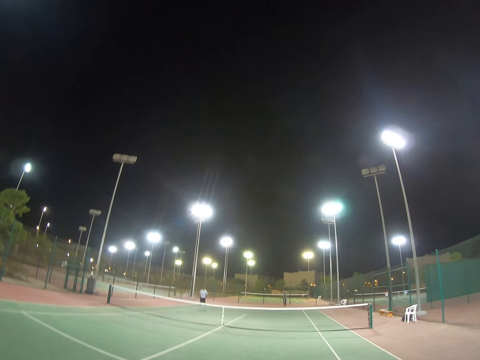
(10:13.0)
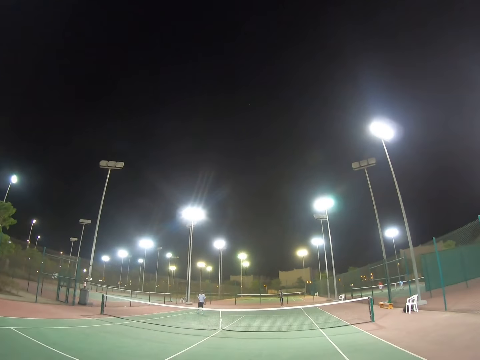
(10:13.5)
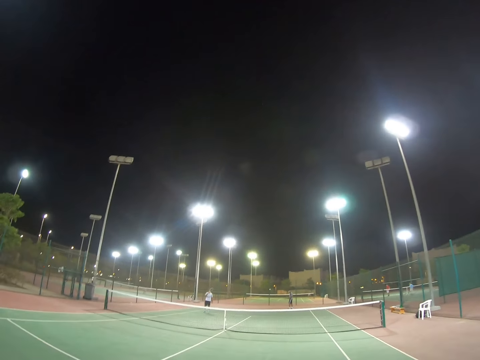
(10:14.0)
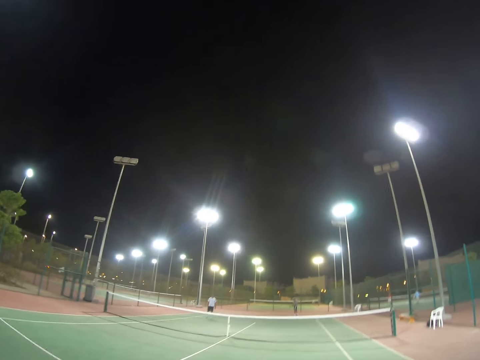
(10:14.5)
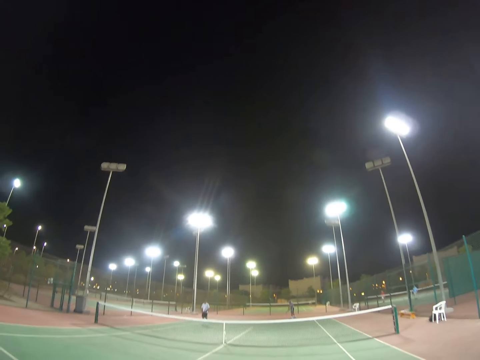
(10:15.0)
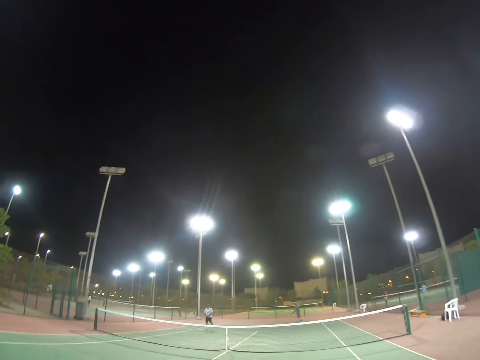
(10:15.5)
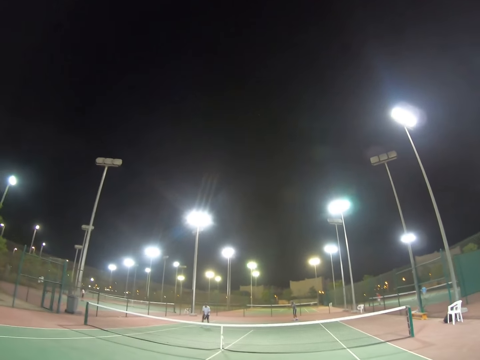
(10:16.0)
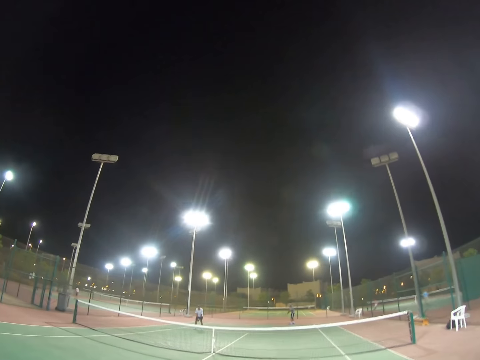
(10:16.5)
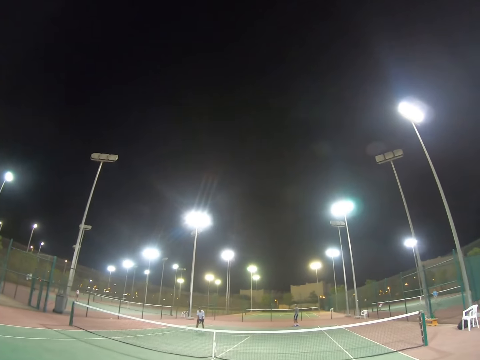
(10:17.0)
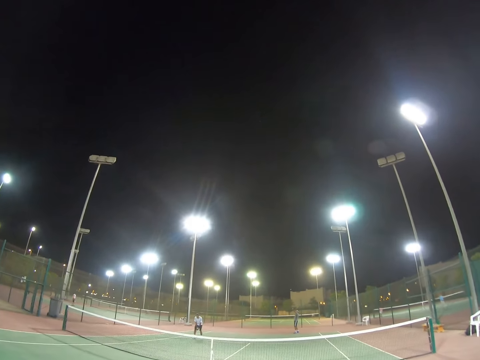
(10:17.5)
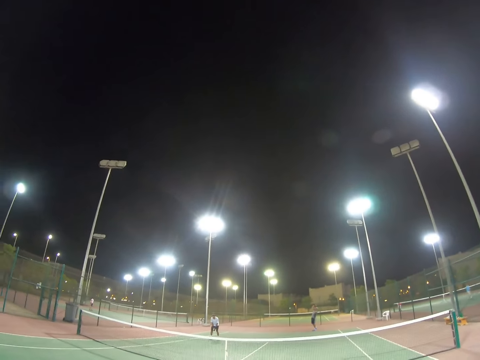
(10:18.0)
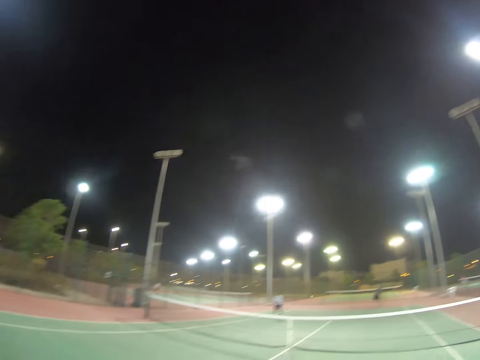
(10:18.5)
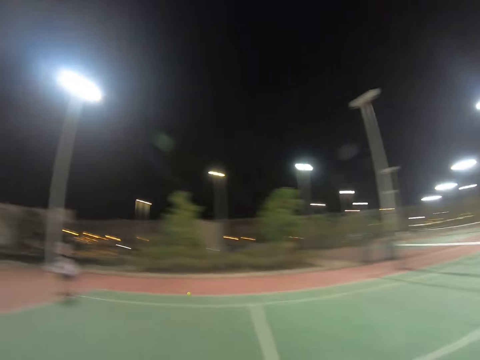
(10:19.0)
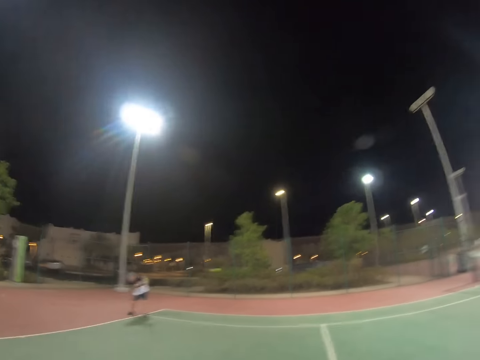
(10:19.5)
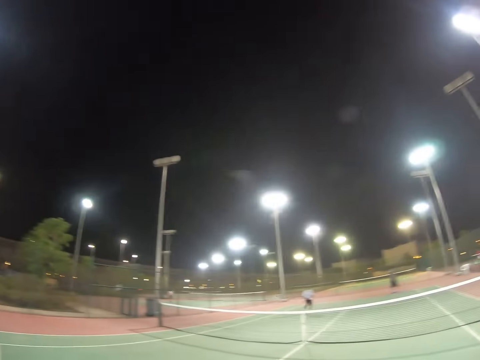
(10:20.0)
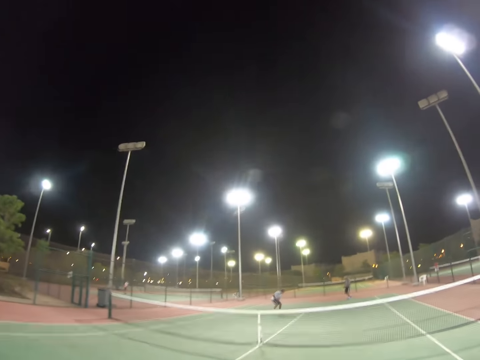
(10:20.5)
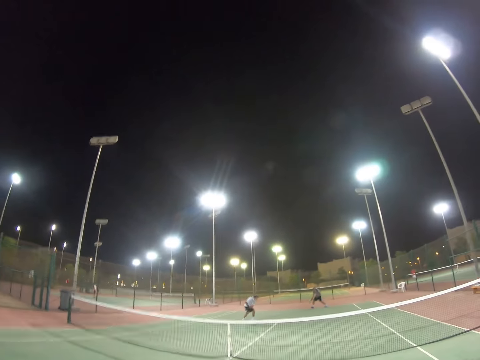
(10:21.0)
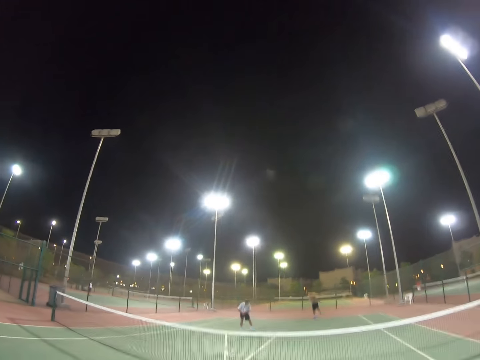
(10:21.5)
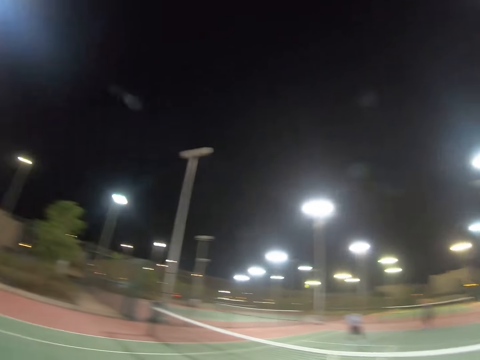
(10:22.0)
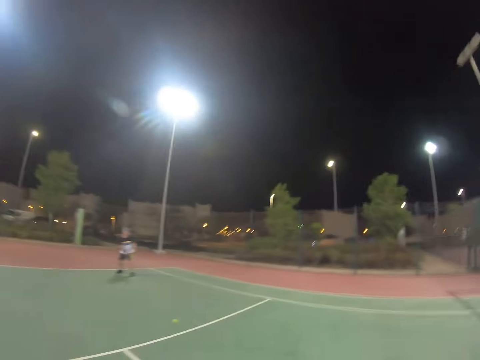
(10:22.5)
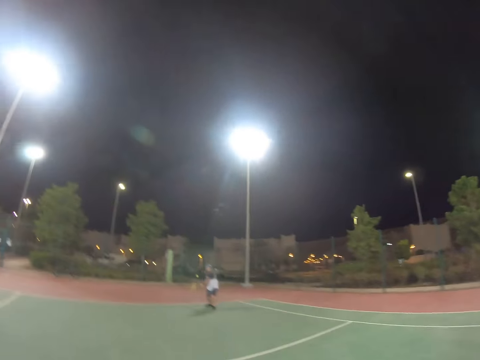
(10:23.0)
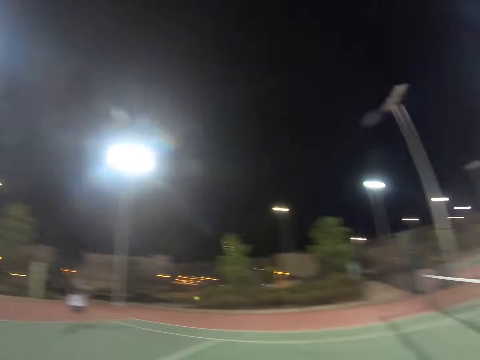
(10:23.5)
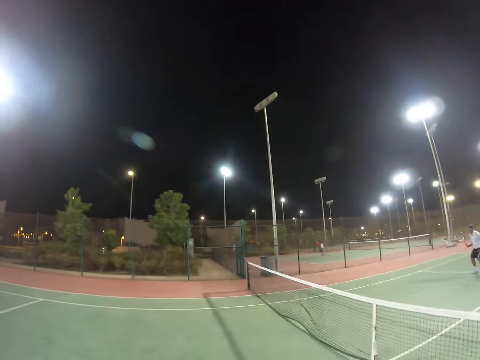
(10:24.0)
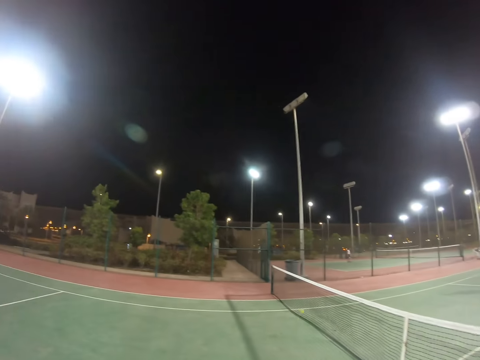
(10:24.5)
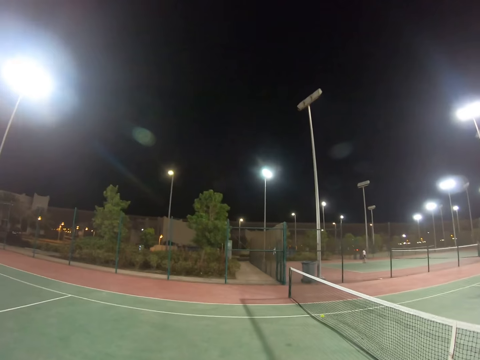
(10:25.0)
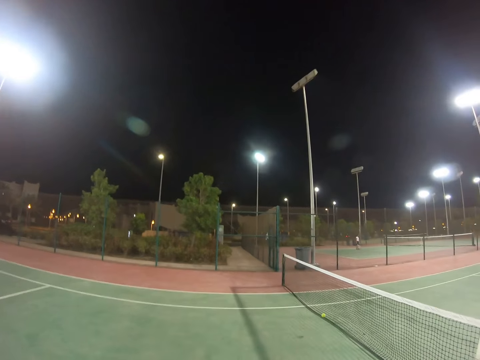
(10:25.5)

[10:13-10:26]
A man throws the ball in the air. He bends to wait for the ball. He hits the ball. Another man swings his racket and hits the ball. A third man runs. The first man takes the ball. He hits the ball. The second man hits the ball.

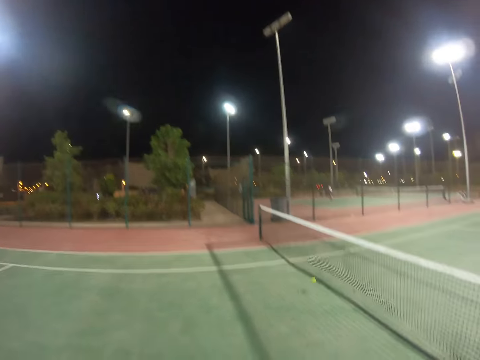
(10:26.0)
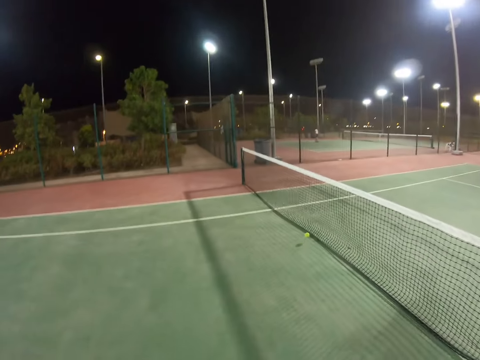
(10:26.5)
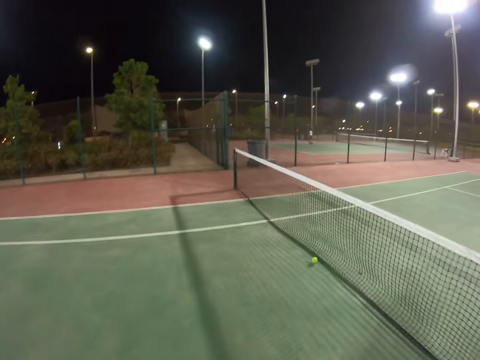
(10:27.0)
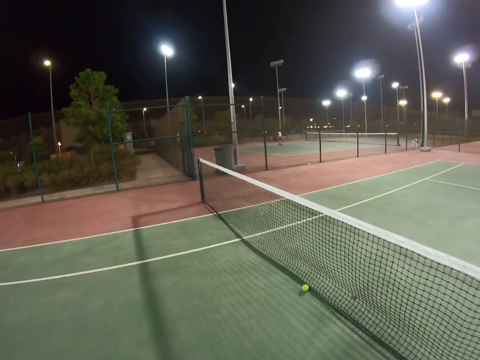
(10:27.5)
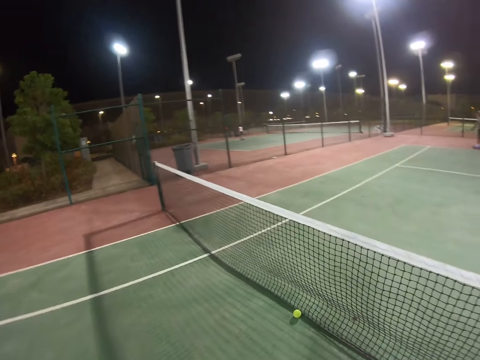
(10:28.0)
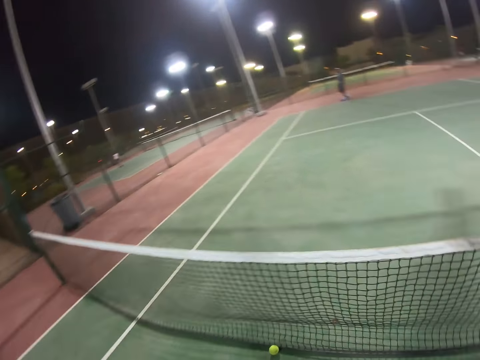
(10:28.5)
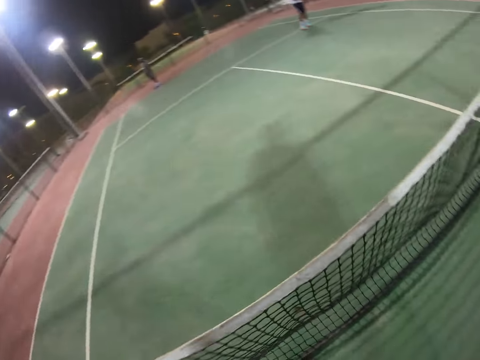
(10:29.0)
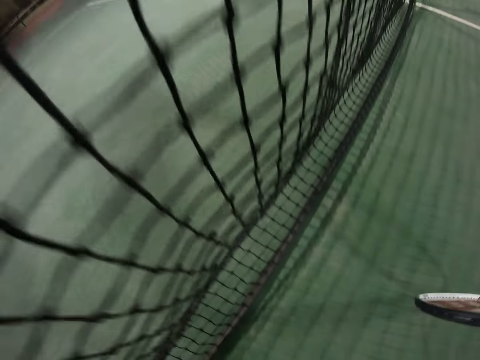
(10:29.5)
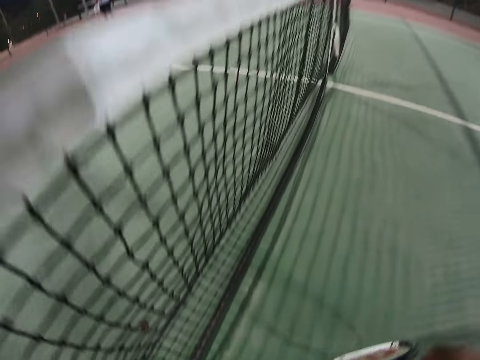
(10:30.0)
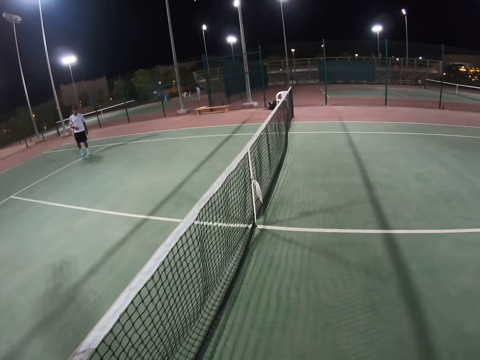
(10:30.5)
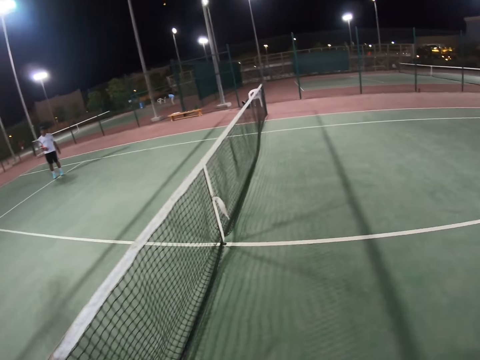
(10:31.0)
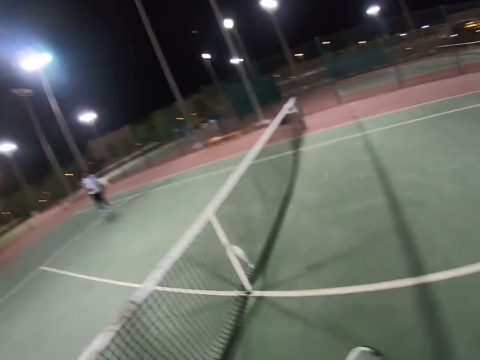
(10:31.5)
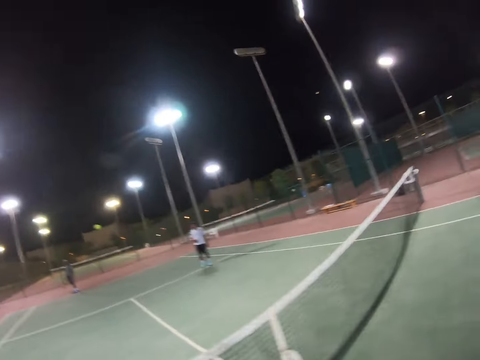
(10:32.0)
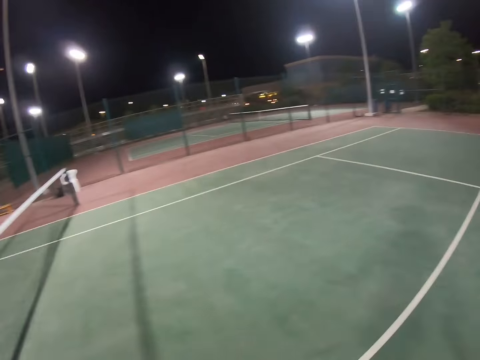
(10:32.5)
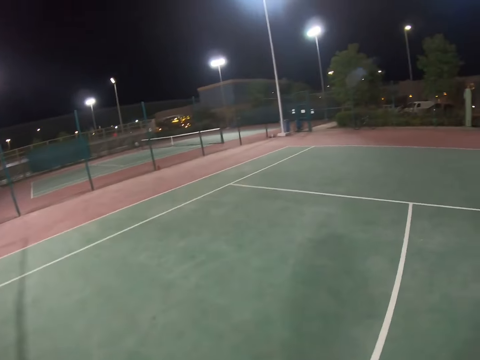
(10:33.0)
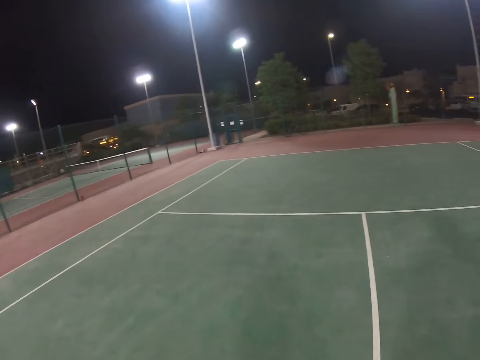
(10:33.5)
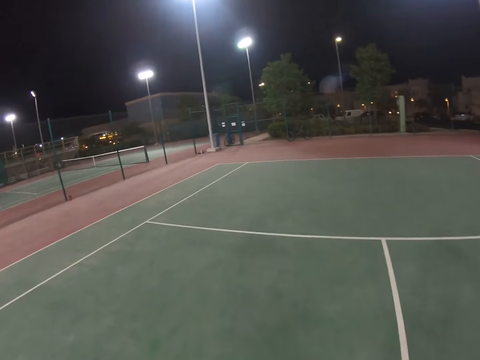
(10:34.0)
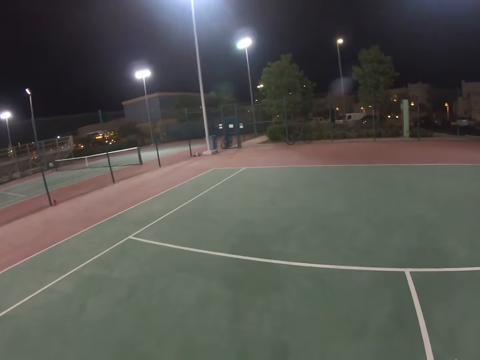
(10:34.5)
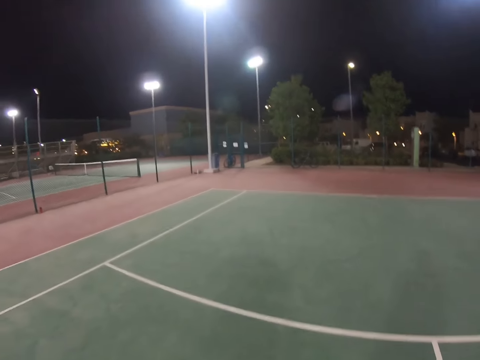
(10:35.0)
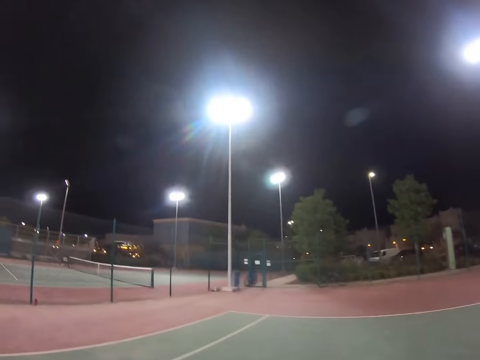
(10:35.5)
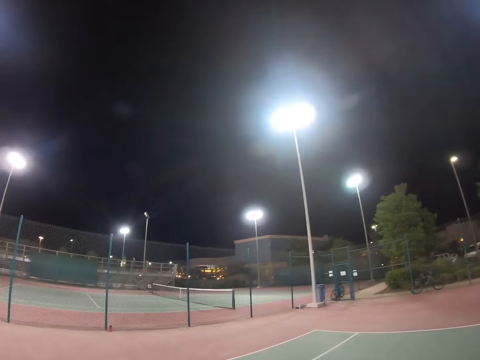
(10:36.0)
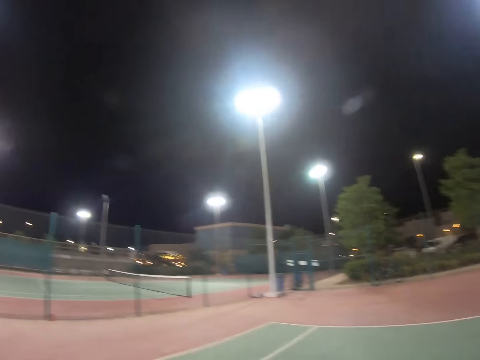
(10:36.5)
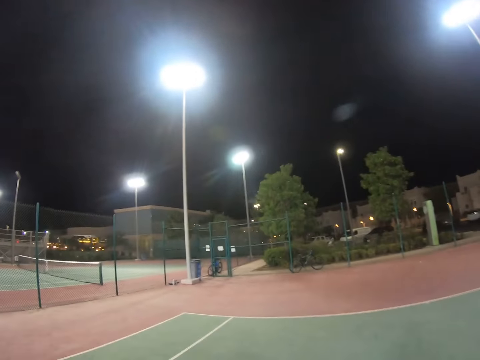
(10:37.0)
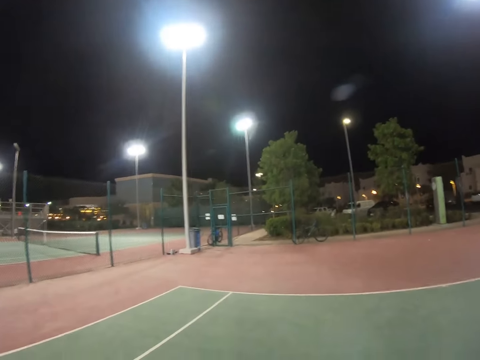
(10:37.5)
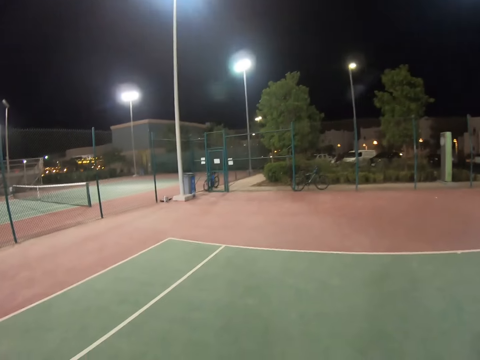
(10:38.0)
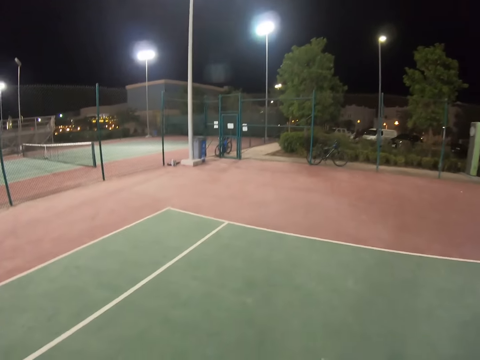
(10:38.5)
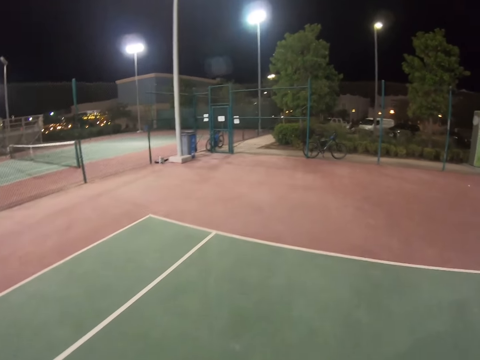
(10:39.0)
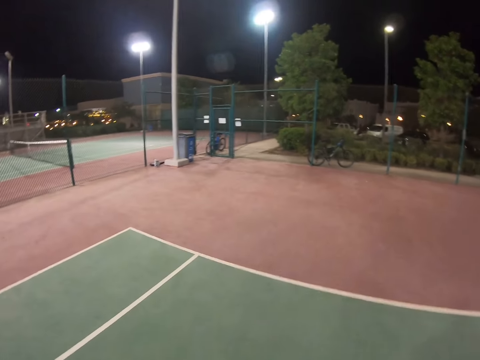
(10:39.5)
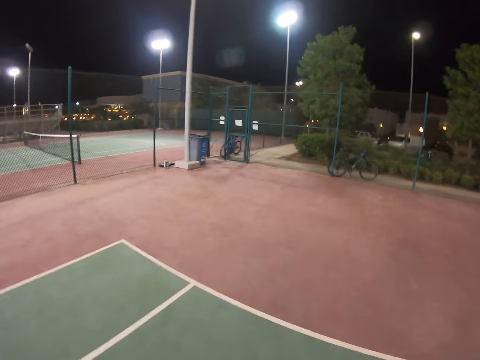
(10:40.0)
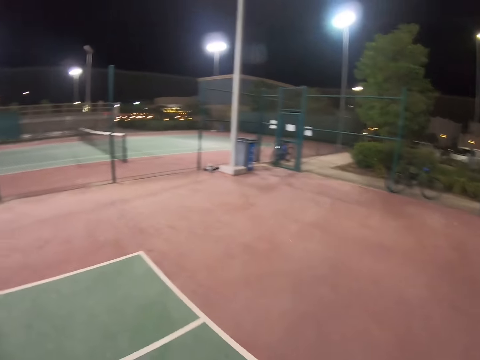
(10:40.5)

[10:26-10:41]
The camera wearer walks towards the net and picks up the ball from the court. A person stands on the field. The camera wearer hits the ball with his racket. He walks in the court.
